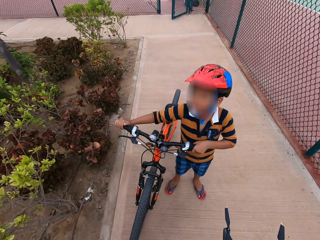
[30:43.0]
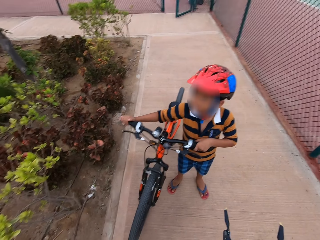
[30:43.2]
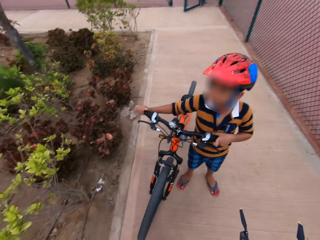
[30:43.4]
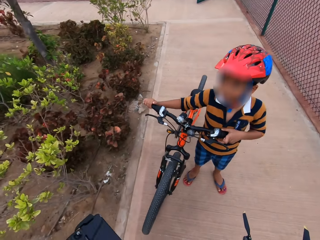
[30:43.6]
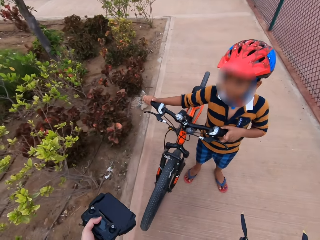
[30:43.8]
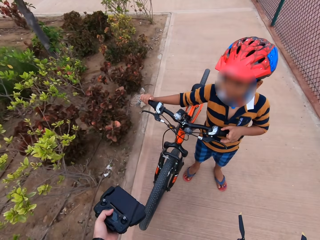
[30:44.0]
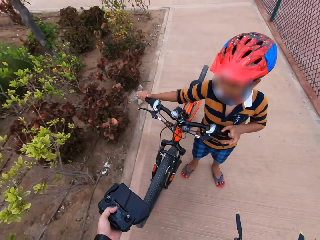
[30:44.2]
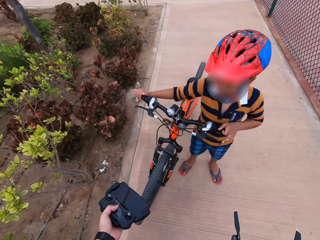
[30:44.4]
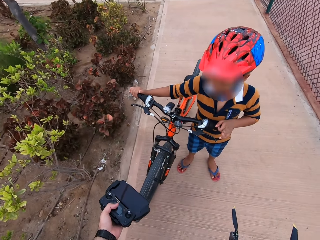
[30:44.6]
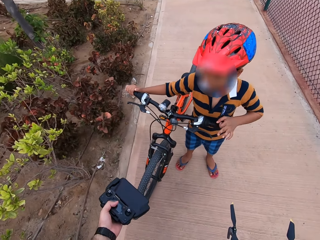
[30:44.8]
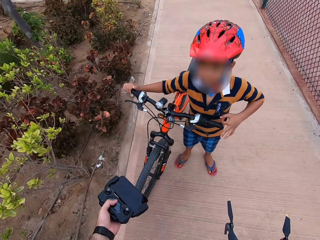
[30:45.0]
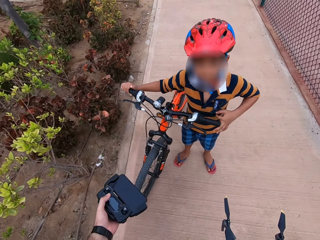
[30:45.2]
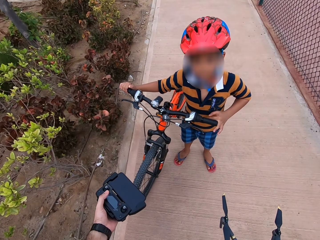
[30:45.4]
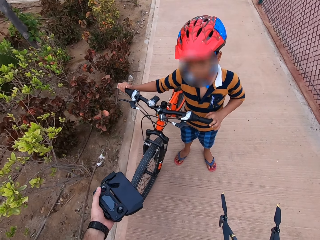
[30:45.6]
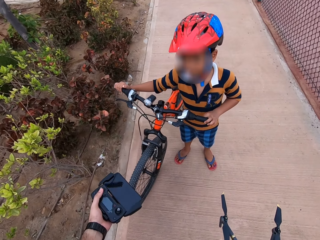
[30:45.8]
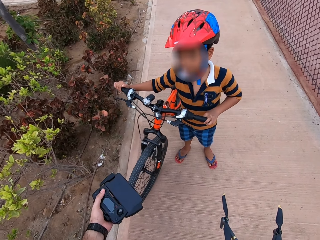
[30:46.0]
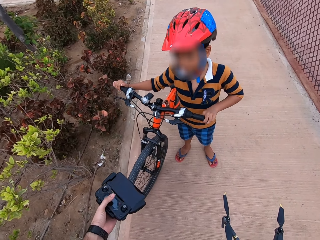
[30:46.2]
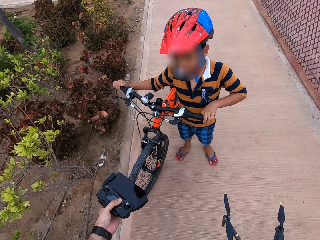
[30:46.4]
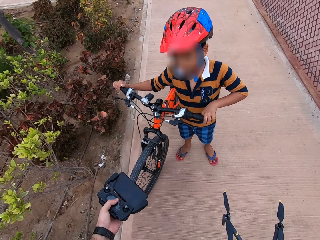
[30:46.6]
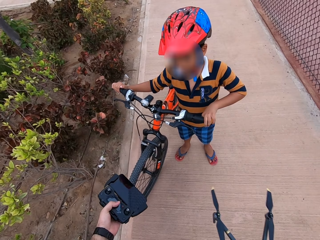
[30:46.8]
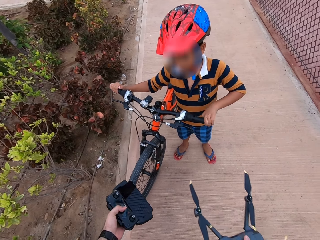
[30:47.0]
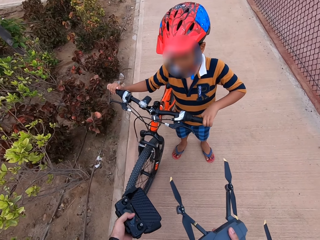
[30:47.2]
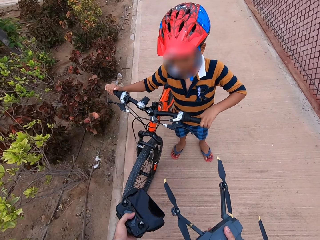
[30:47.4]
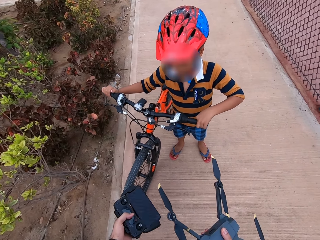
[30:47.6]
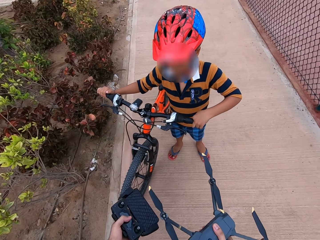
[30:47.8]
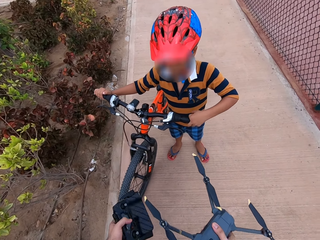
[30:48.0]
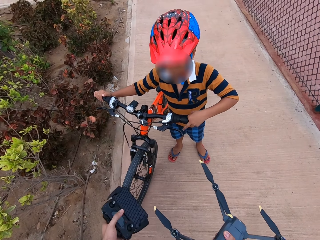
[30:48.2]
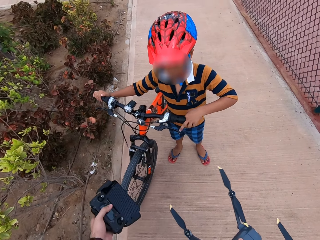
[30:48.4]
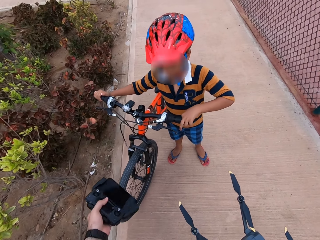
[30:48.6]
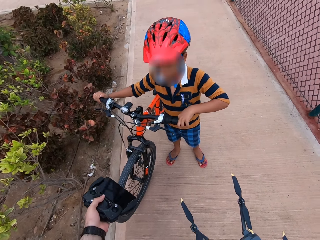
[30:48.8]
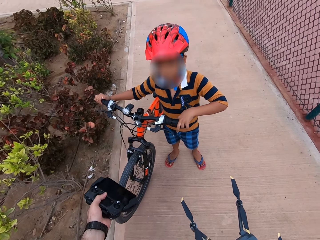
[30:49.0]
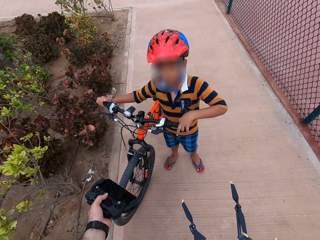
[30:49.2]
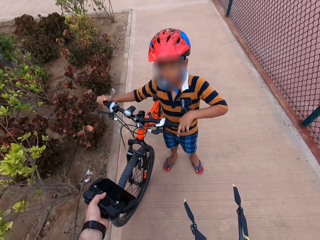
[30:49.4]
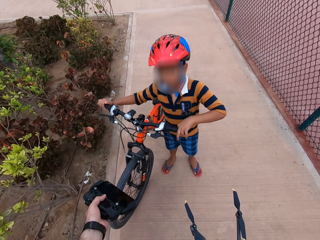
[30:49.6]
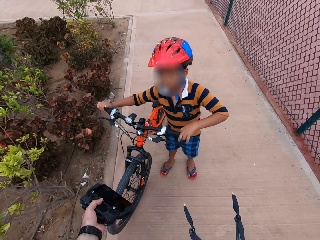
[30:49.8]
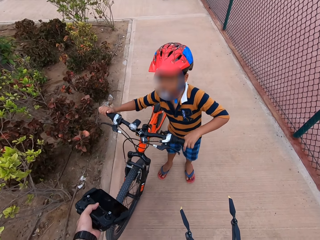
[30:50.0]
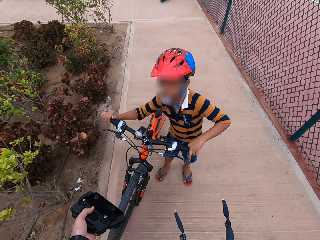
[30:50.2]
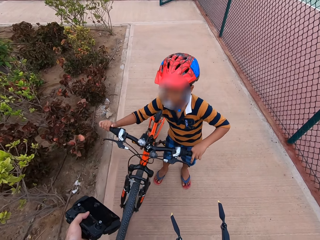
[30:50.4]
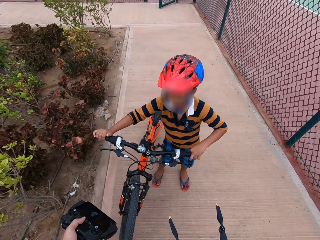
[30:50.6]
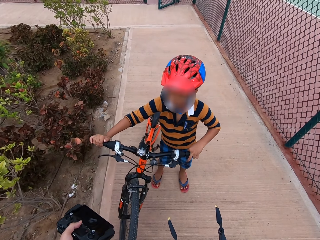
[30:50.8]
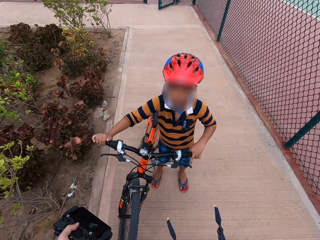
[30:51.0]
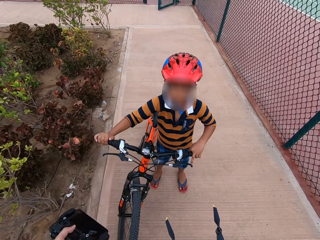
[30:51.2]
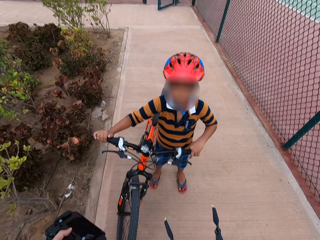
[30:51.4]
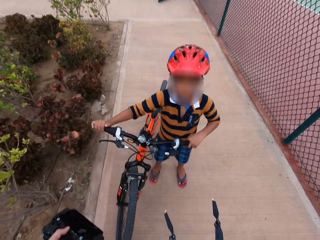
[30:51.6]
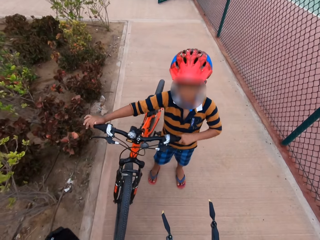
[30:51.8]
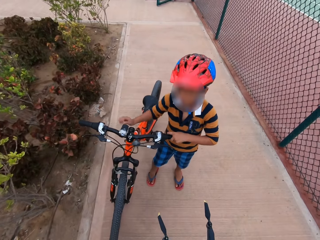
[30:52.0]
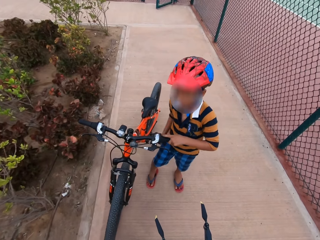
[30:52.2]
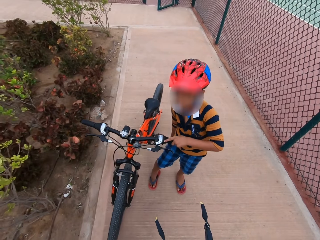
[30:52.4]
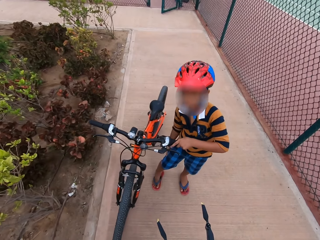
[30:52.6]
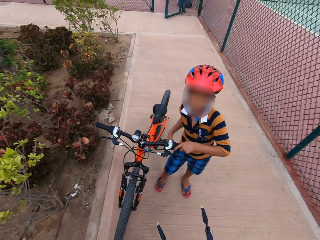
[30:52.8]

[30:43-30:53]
The camera wearer shows a boy the remote control. The boy looks at the camera wearer. The camera wearer shows the PS4 to the boy.

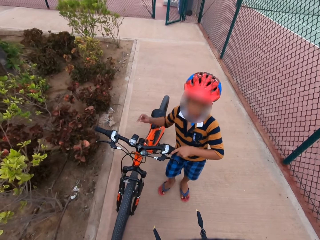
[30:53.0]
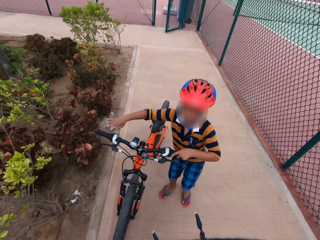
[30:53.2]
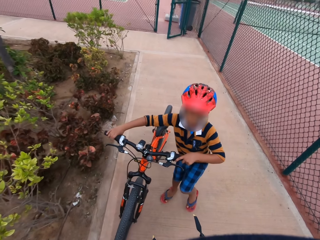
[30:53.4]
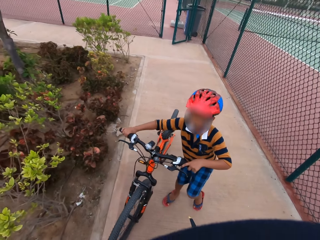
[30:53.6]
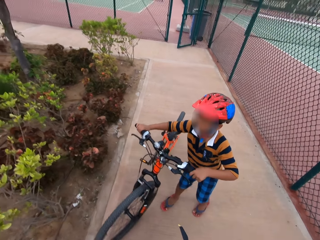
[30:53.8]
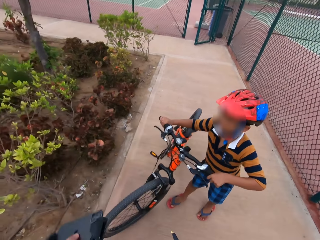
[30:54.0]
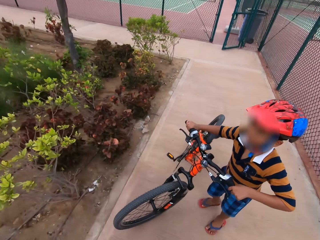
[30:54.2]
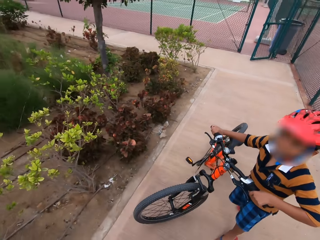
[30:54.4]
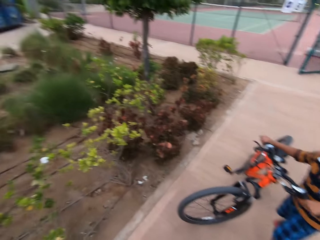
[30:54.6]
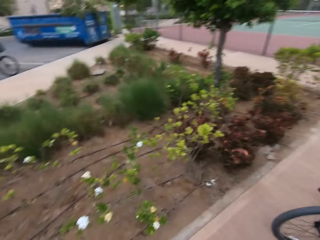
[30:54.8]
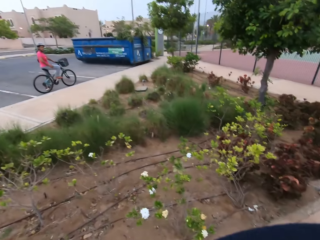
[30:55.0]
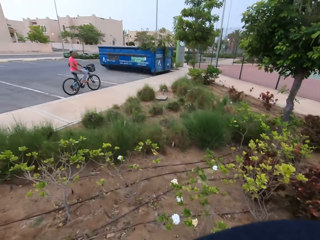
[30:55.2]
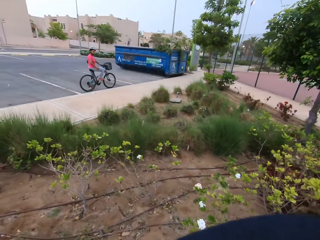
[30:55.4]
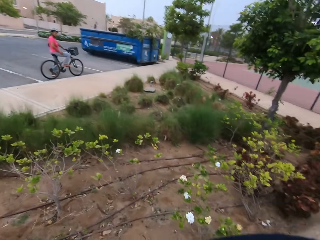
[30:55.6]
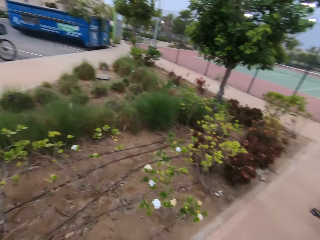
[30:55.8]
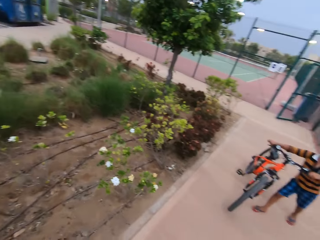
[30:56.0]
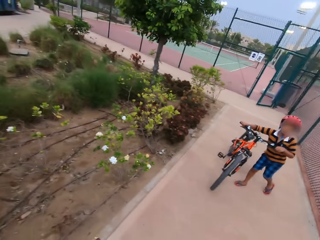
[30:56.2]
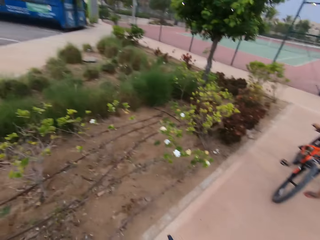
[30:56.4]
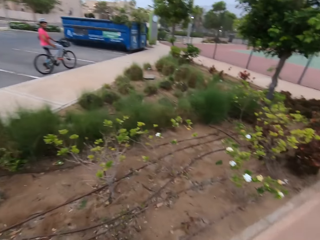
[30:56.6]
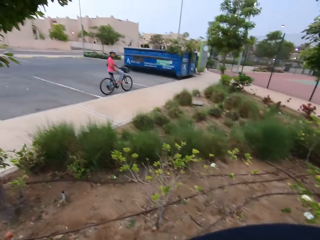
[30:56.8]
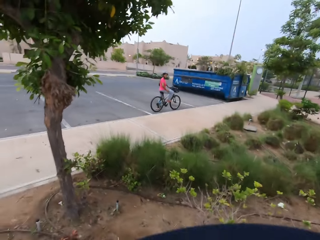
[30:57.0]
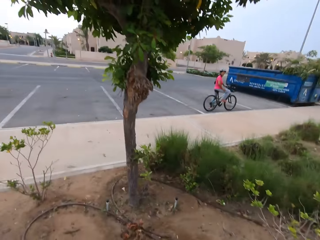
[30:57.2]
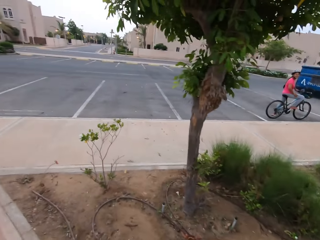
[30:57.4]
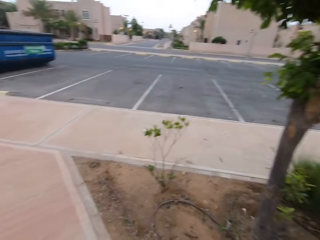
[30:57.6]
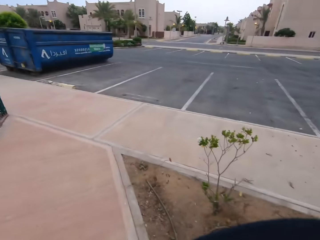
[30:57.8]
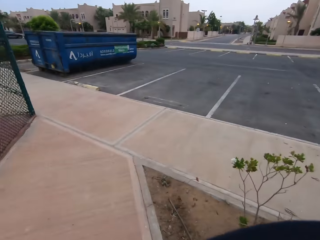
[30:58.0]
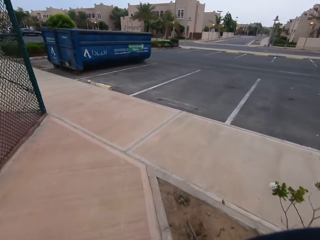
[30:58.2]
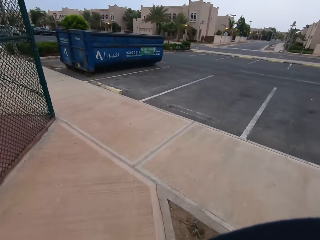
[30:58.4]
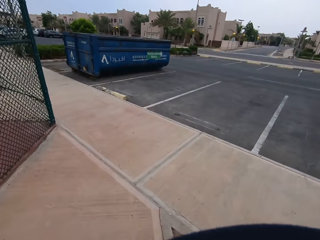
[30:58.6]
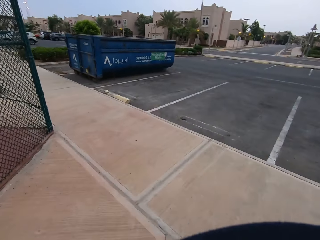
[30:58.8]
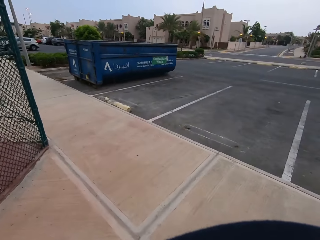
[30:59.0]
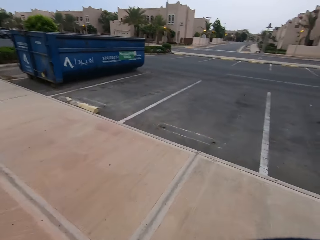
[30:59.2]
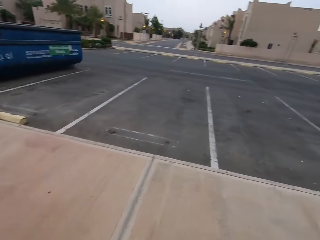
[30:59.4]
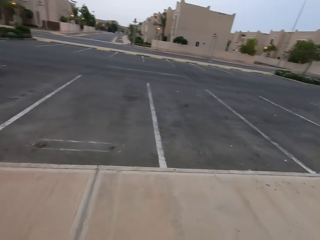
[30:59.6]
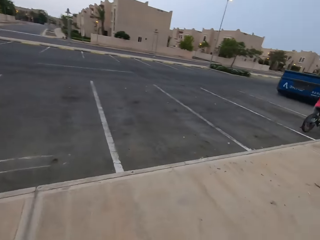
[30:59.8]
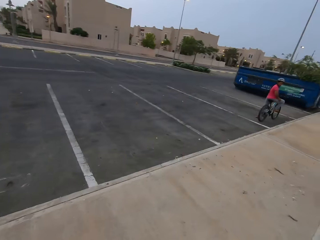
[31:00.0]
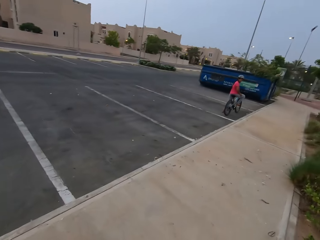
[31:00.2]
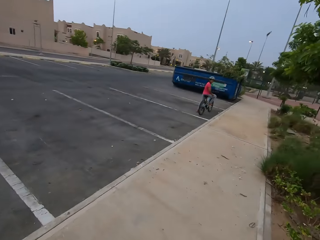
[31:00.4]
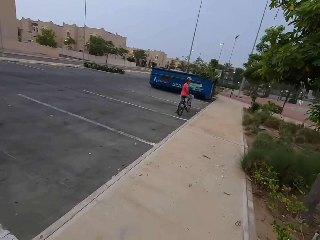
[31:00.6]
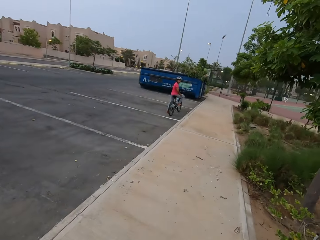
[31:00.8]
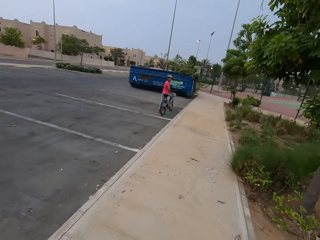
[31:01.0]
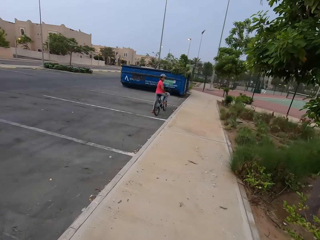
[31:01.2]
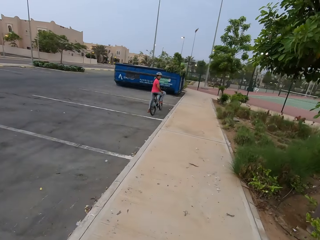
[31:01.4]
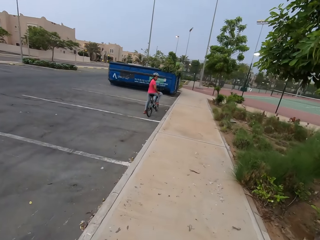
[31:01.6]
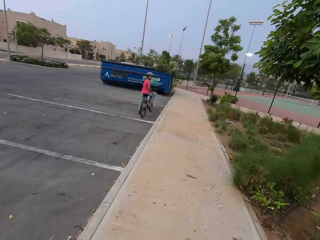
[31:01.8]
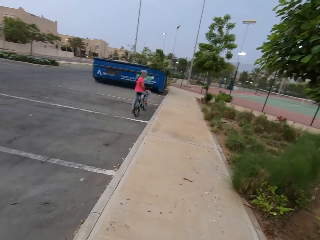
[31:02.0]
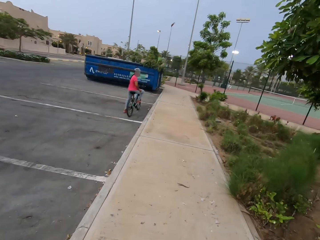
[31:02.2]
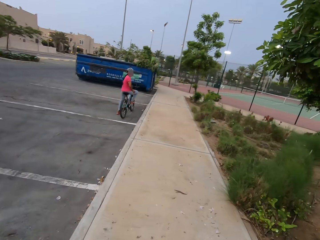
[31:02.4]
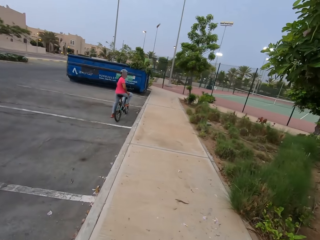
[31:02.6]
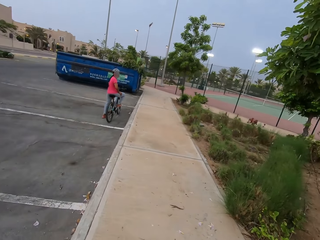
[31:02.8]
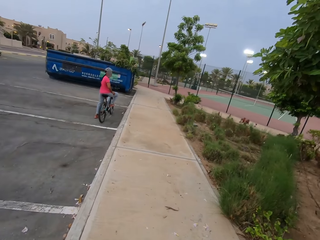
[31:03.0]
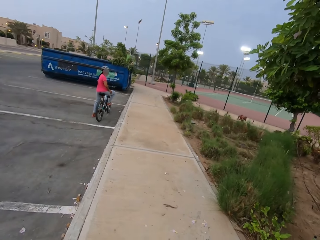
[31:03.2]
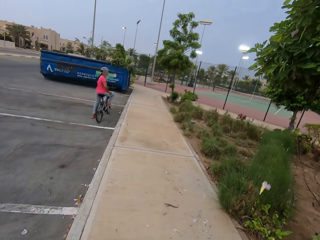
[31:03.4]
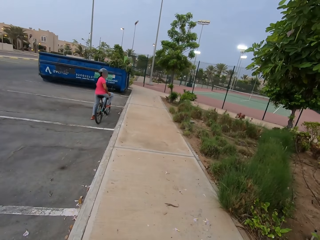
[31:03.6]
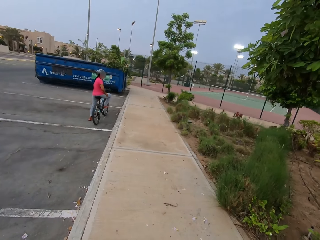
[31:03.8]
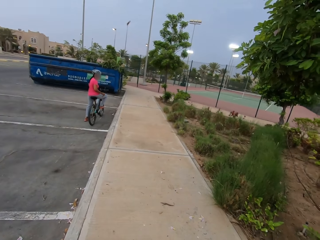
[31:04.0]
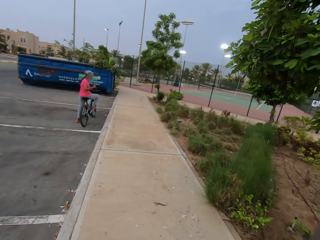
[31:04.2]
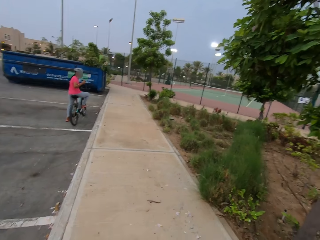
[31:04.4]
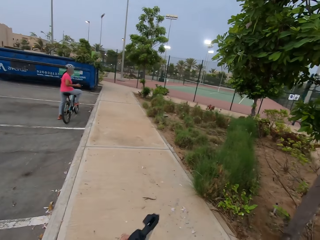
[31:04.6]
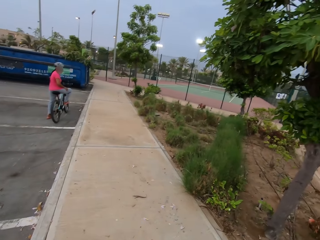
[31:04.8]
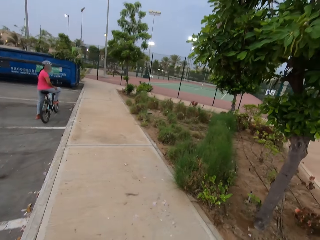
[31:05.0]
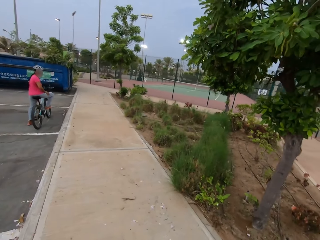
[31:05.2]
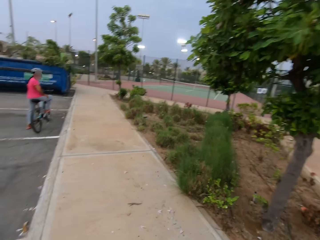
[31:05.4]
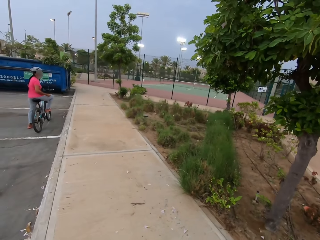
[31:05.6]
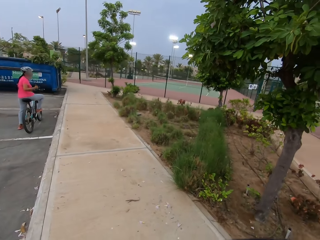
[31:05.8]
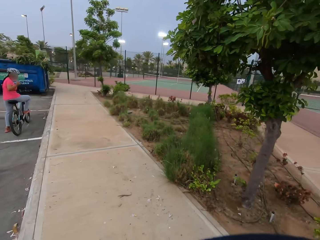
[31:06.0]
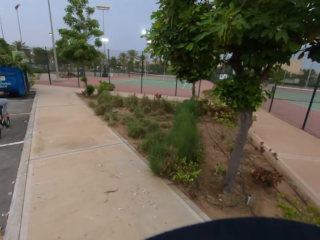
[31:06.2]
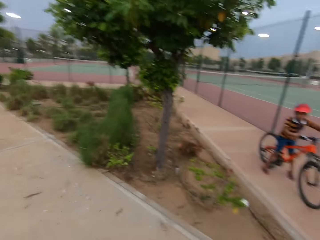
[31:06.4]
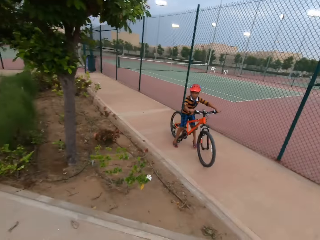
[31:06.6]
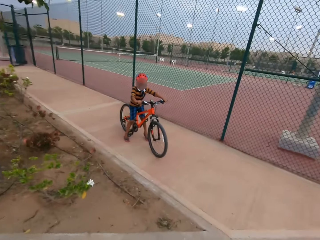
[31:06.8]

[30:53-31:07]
The camera wearer looks at a person. They look around. They turn around. They walk away from another person. They walk along the pavement. They turn to look at the first person. They walk towards the first person. They stop.
